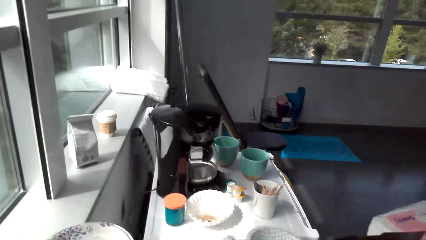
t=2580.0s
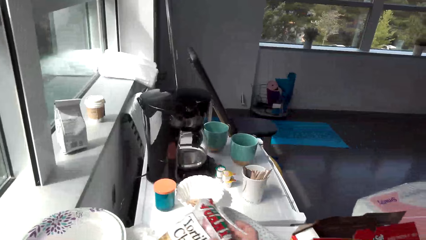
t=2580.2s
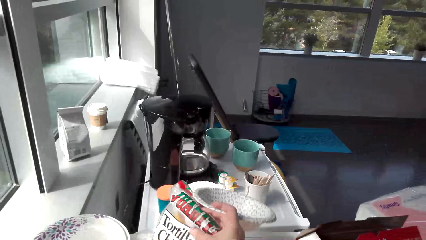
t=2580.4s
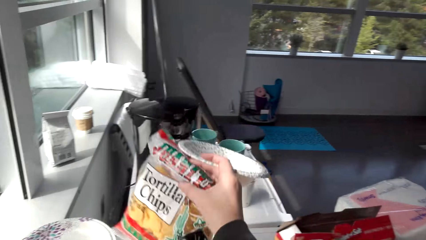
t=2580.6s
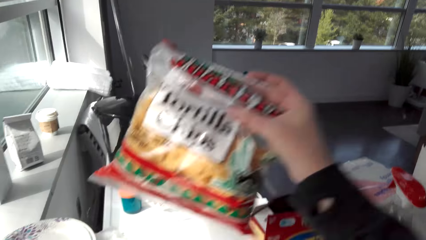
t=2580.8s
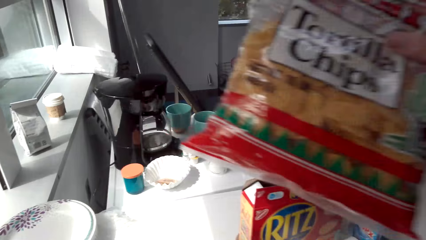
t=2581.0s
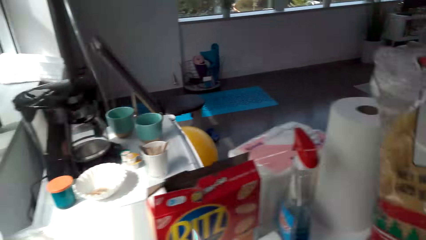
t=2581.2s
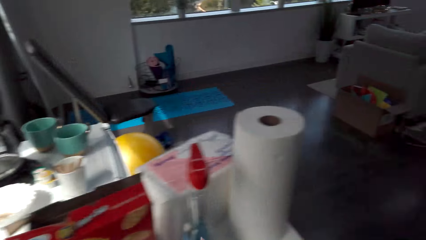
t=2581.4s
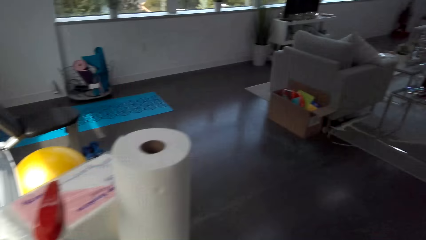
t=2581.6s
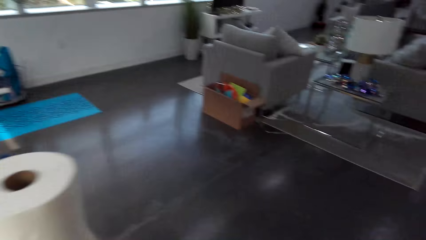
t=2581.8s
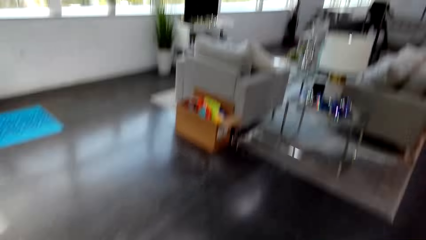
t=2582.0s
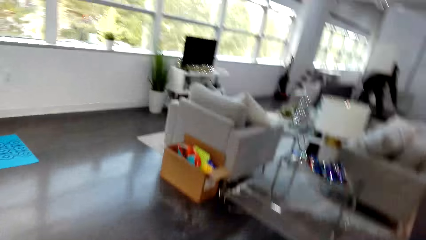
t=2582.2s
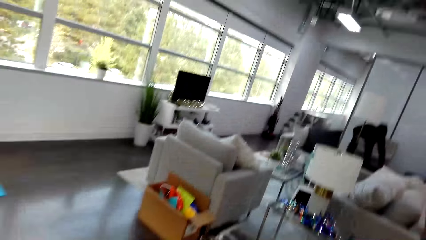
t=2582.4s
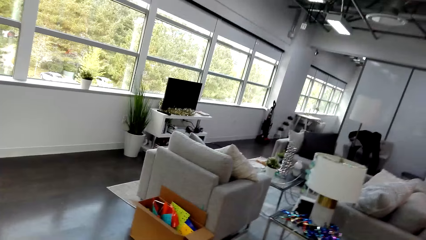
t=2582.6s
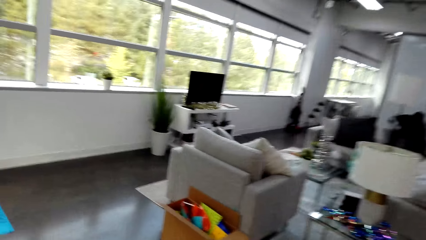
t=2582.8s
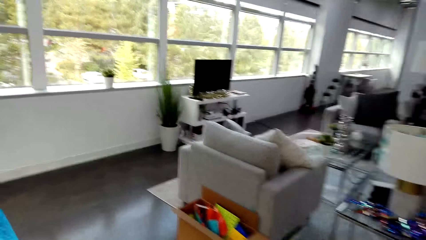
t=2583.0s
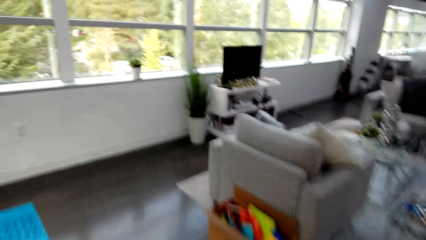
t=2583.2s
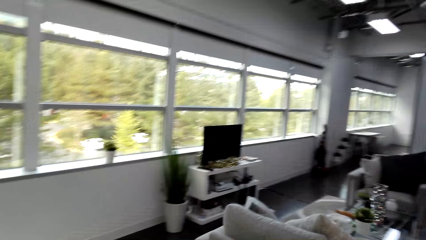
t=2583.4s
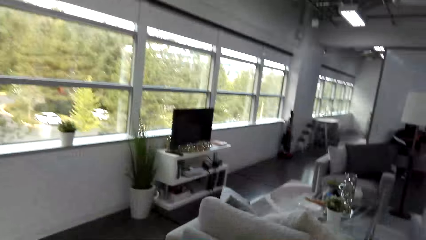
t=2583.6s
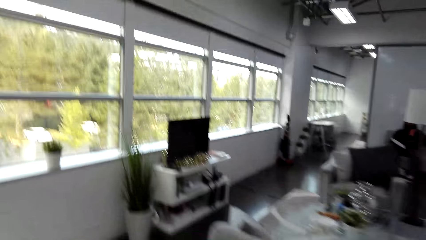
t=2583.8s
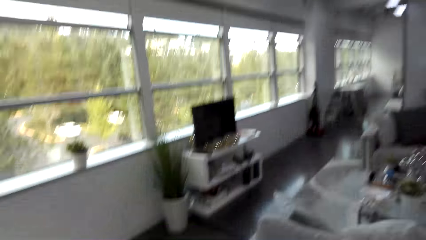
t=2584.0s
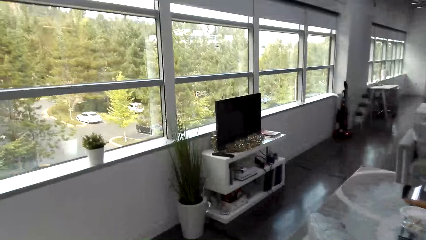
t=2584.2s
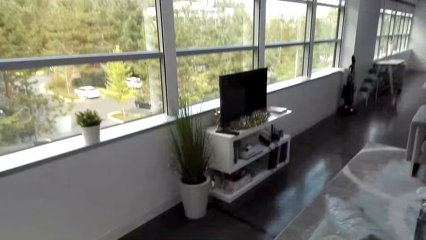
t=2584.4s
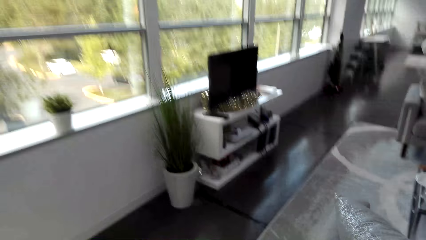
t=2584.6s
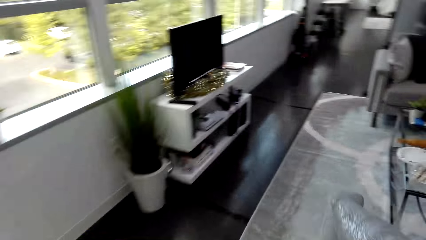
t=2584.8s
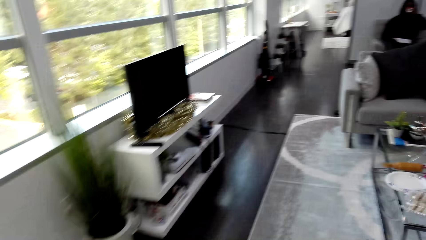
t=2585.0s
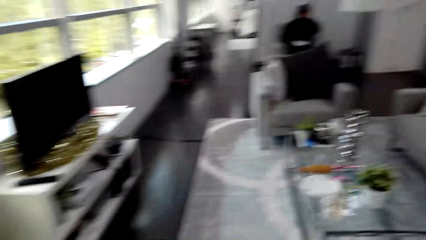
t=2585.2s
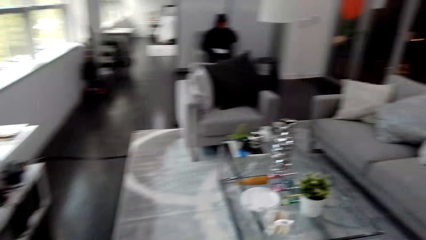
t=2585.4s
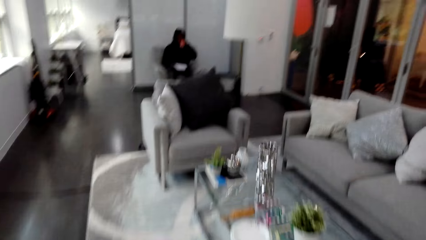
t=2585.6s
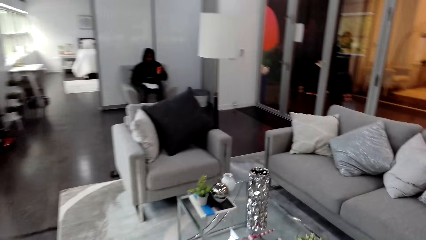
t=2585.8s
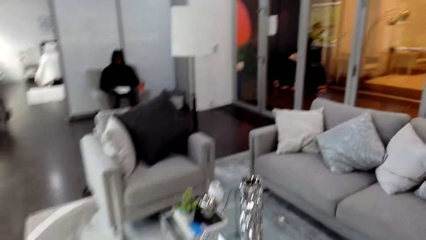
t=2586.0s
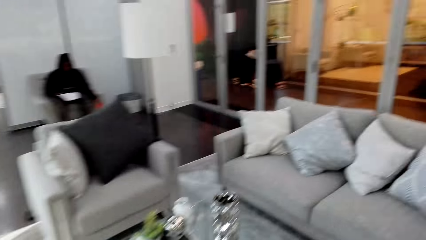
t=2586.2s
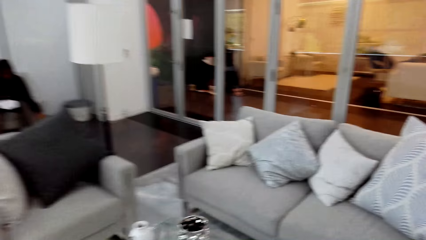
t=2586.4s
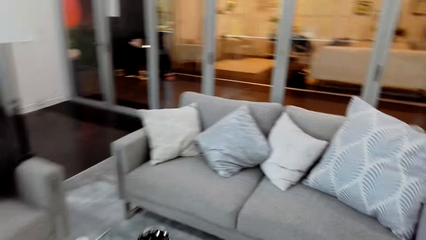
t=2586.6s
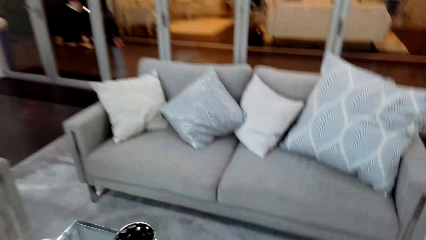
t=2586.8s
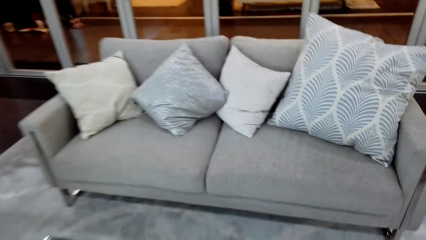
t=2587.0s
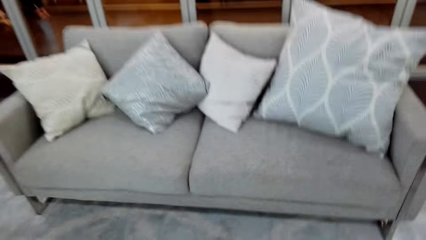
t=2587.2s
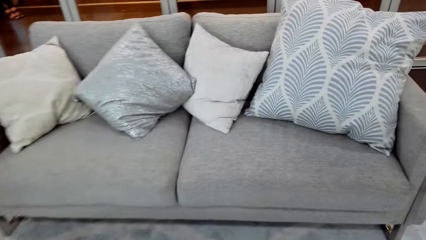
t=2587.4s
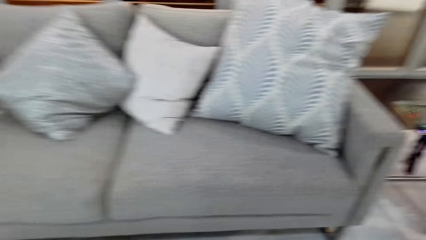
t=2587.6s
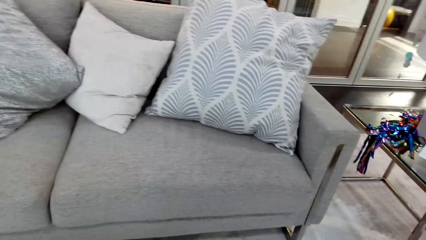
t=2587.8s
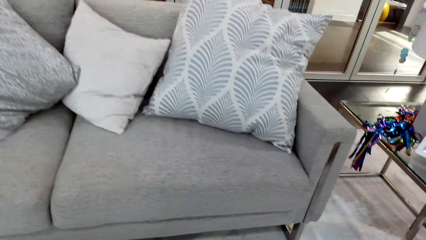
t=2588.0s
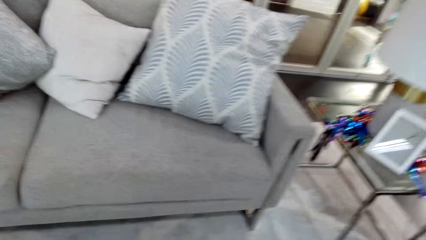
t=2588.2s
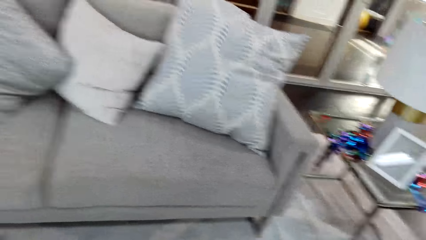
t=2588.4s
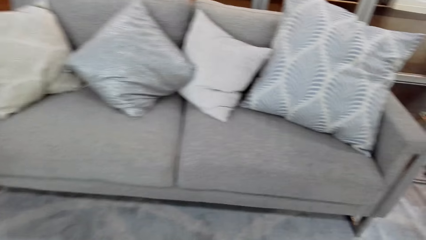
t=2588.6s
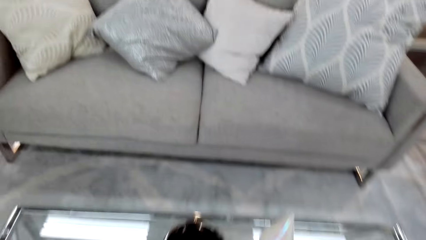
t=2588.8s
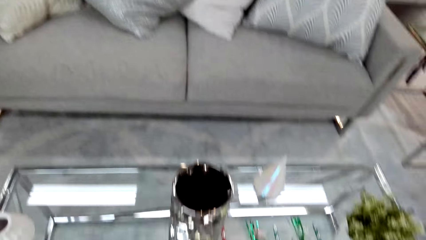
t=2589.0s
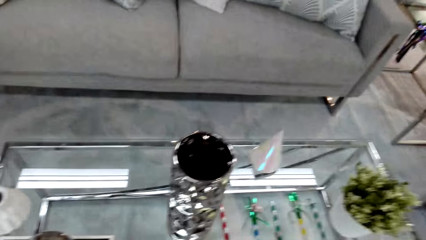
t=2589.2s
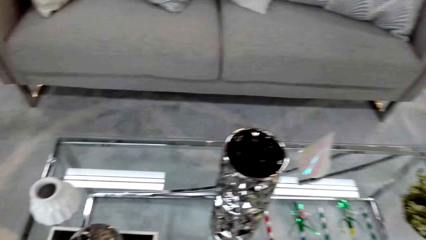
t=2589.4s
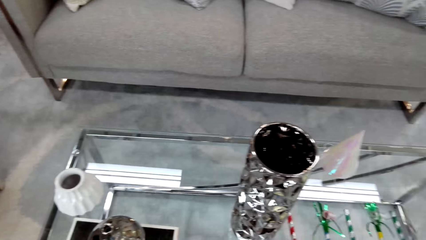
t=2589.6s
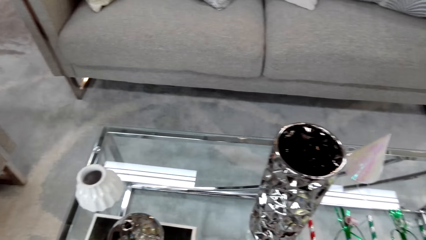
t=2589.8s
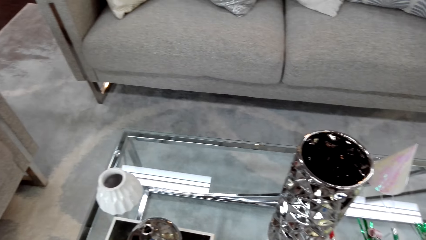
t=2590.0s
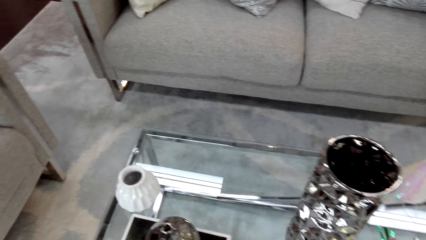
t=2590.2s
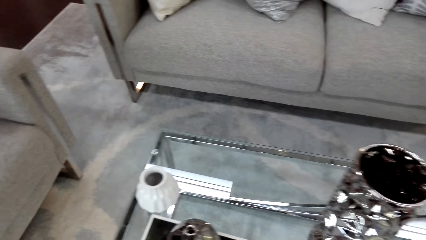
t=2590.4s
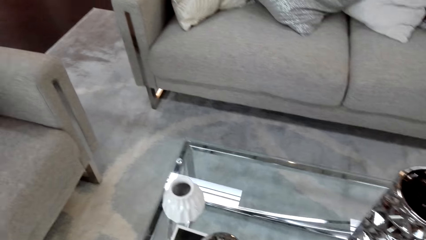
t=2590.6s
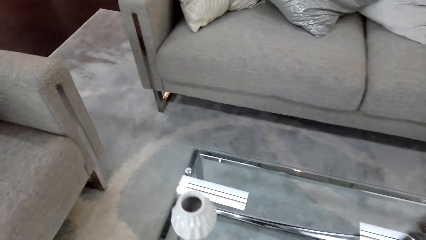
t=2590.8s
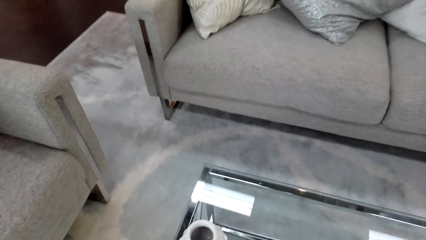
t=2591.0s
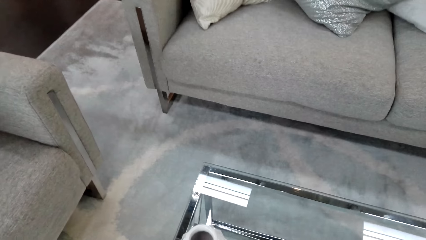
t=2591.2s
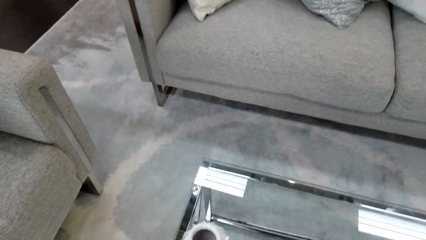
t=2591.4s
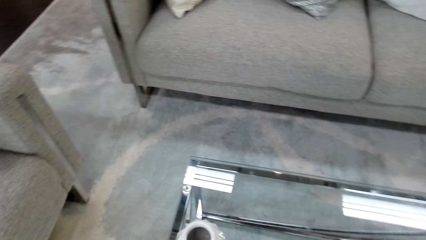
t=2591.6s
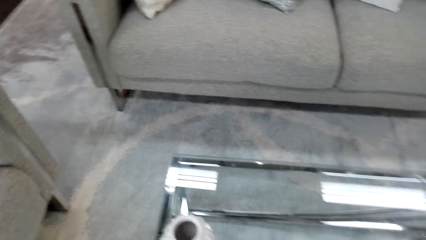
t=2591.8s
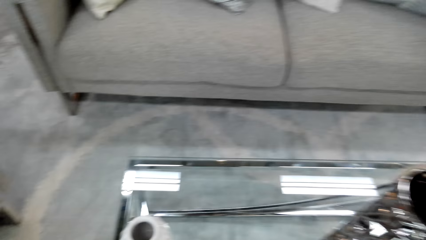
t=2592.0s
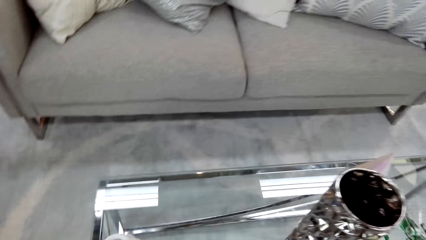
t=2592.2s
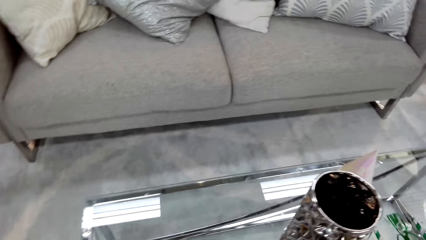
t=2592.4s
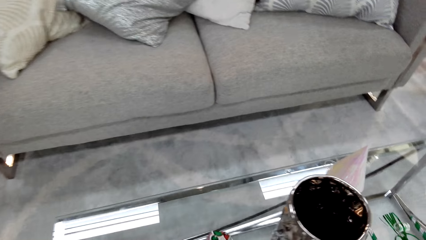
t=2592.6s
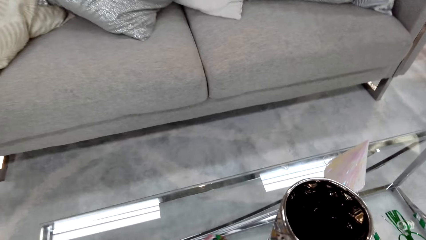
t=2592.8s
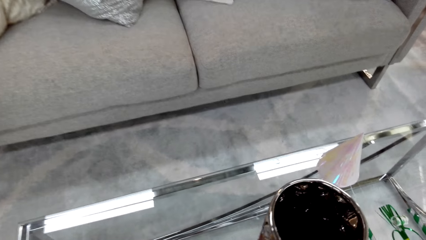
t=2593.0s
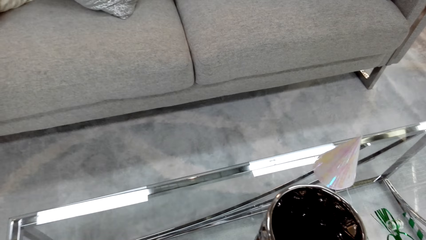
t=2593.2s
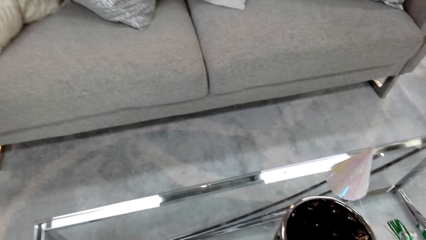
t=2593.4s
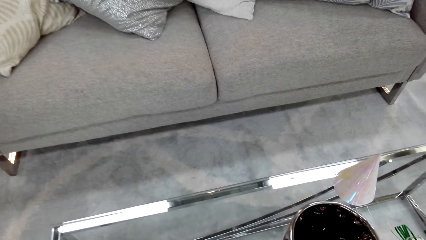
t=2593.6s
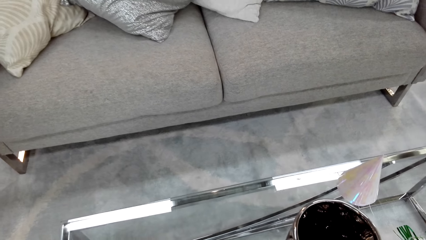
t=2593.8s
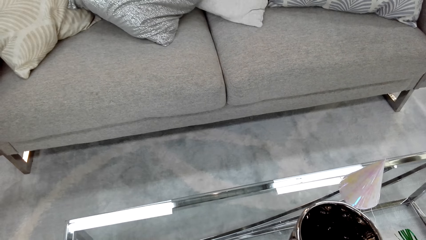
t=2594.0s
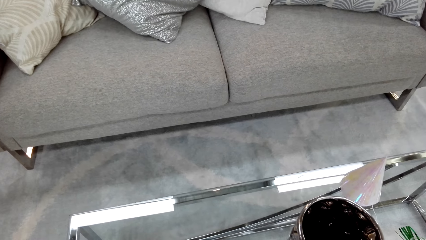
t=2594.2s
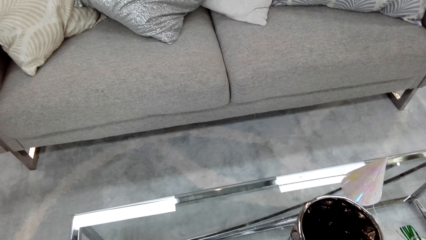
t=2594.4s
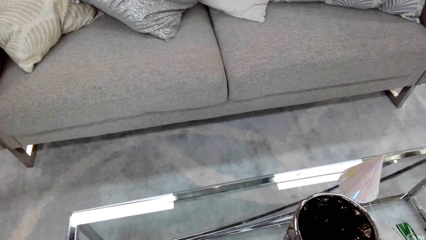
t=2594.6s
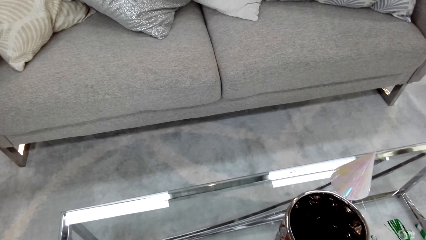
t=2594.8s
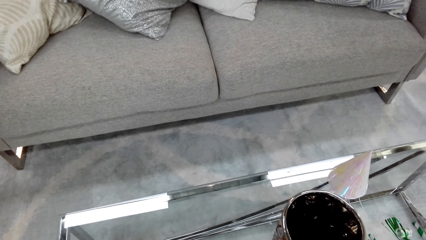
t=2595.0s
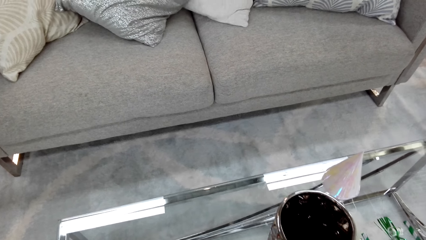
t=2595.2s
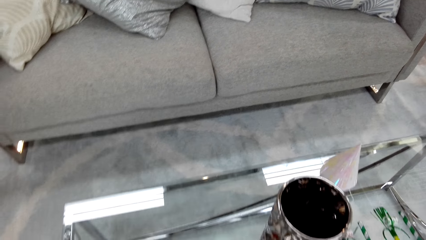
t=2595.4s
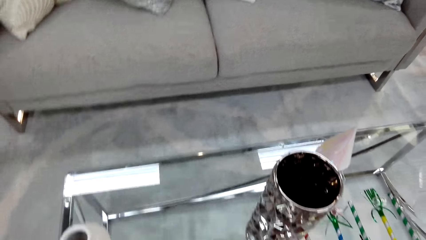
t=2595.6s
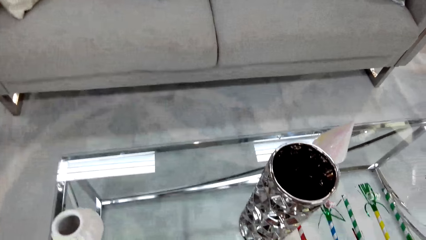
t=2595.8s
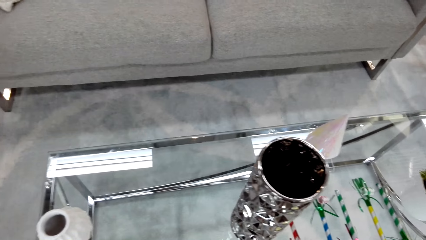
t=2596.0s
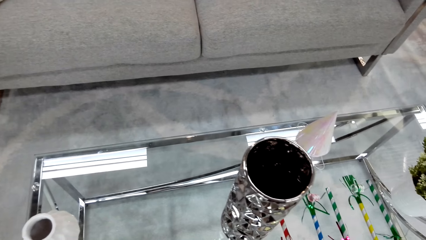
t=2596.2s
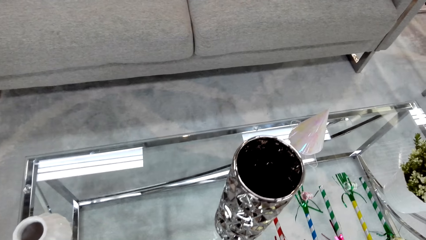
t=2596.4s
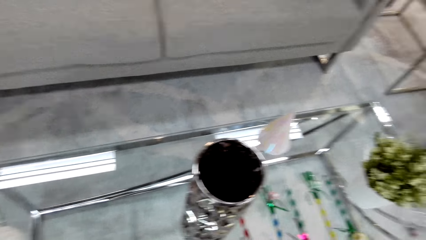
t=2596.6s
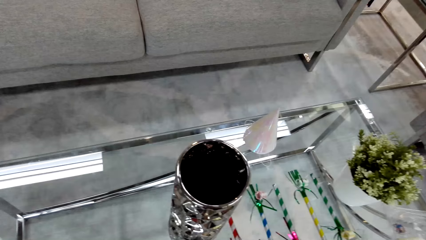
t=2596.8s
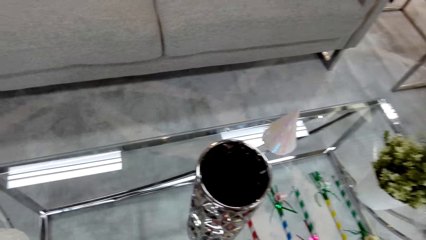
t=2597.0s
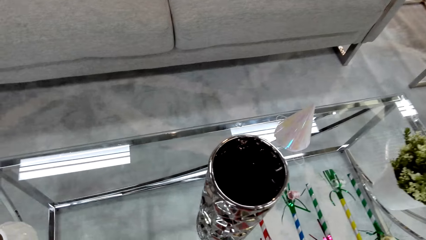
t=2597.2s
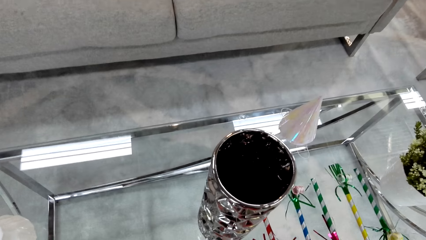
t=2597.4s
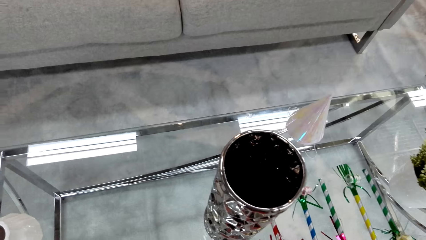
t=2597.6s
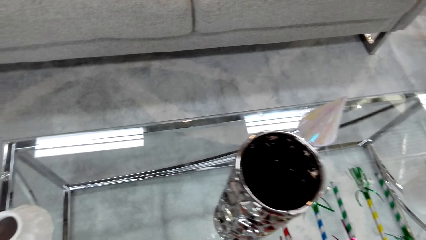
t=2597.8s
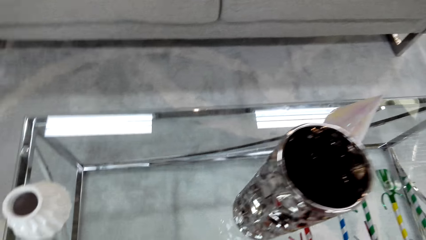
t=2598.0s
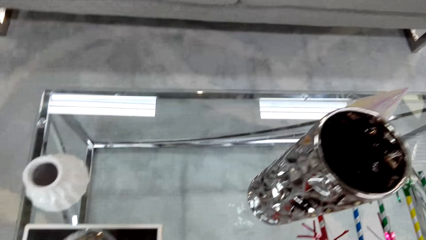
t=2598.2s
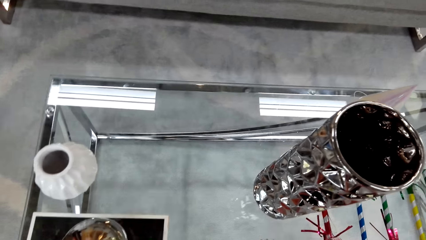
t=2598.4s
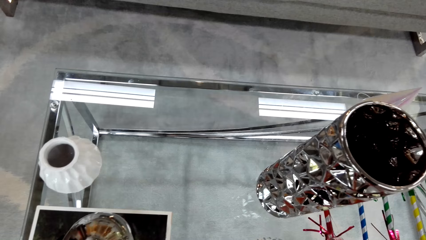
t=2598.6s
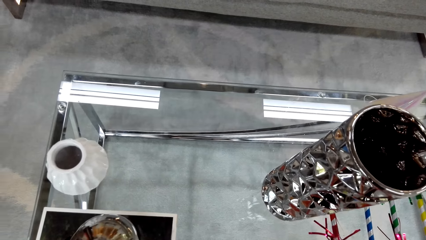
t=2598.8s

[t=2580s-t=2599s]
The camera wearer holds some crisps in her hand. She walks with the party hats, chips and paper plate to the coffee table. A man sits on a chair. The man drinks something from a tumbler. The camera wearer does something on the coffee table.
